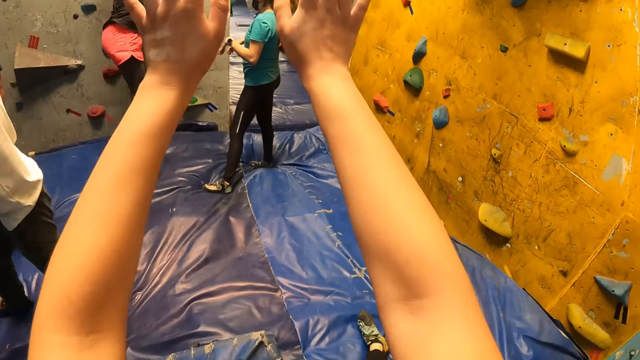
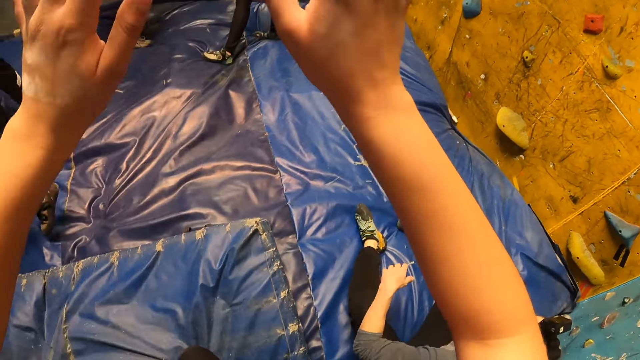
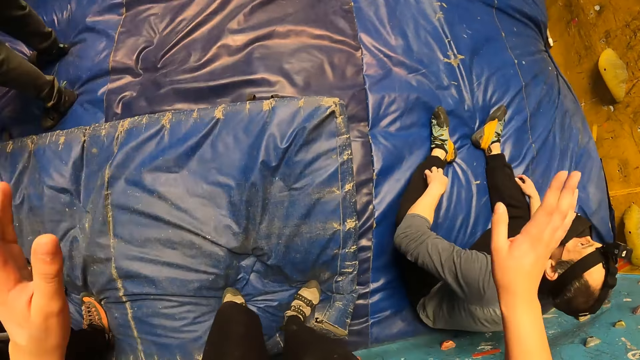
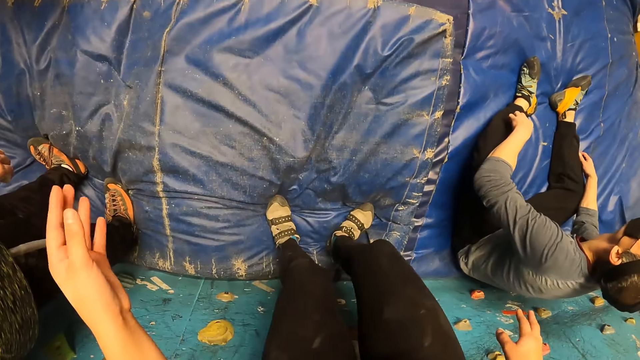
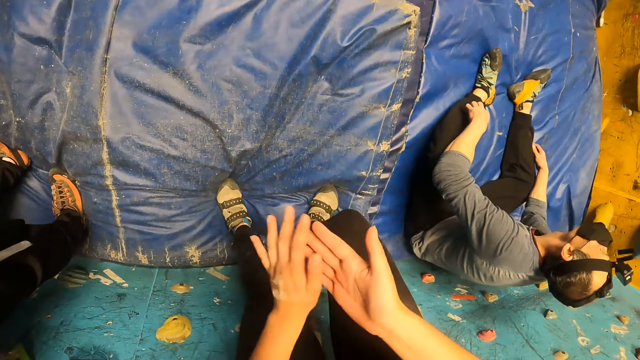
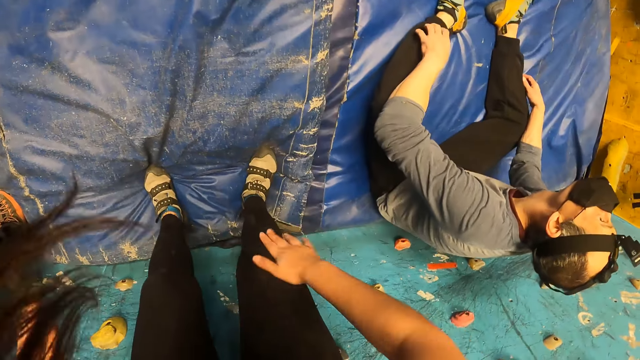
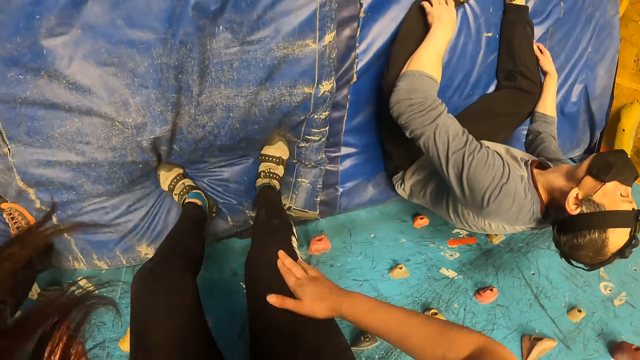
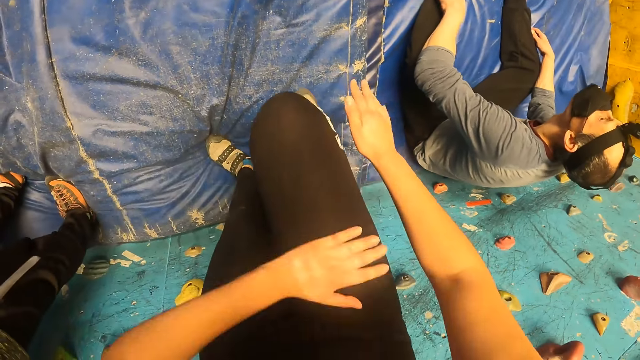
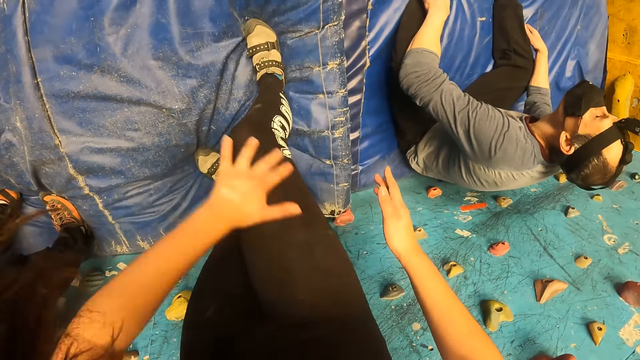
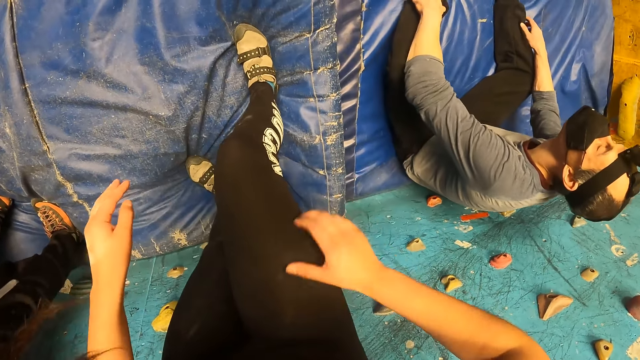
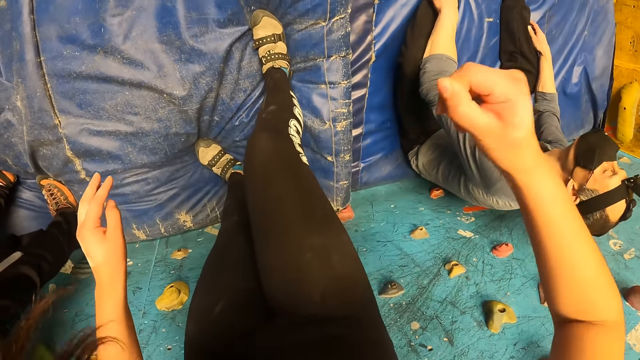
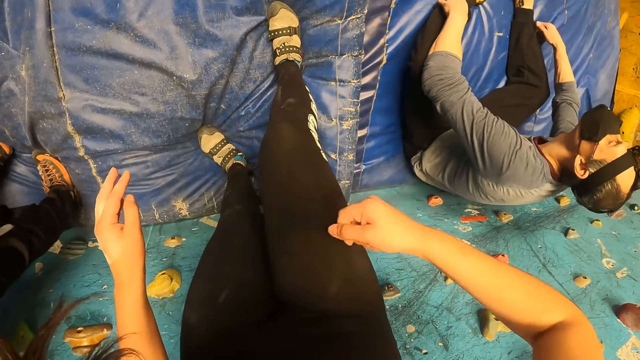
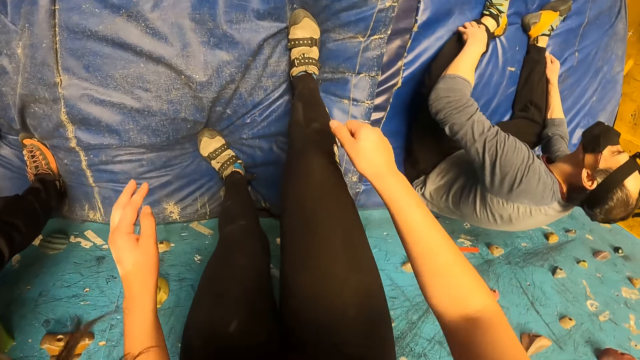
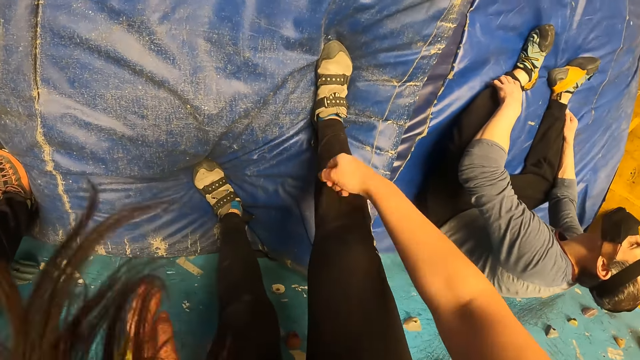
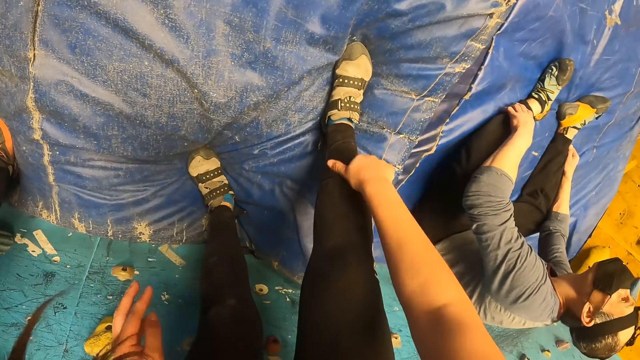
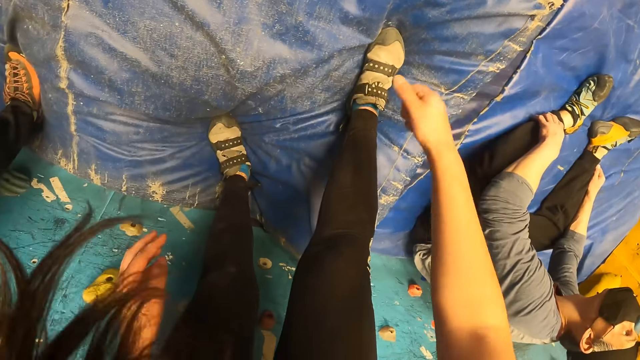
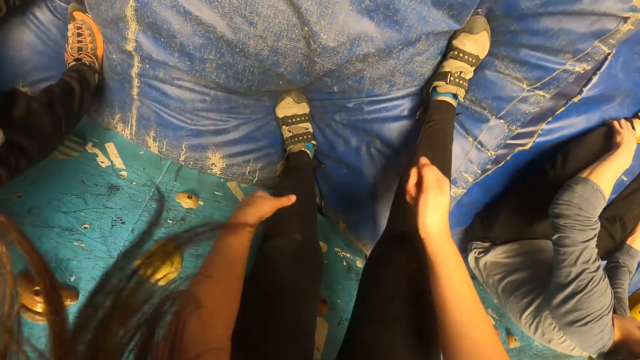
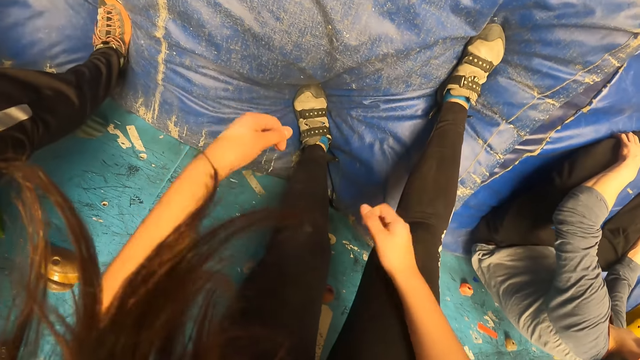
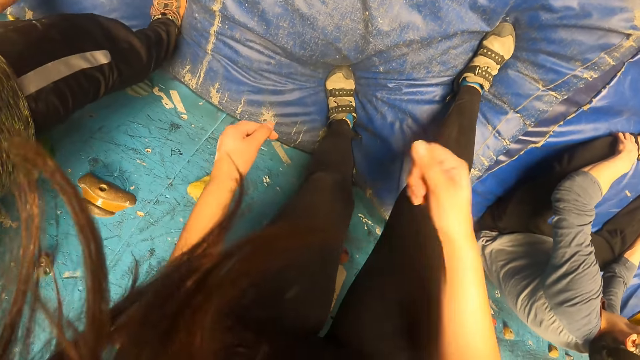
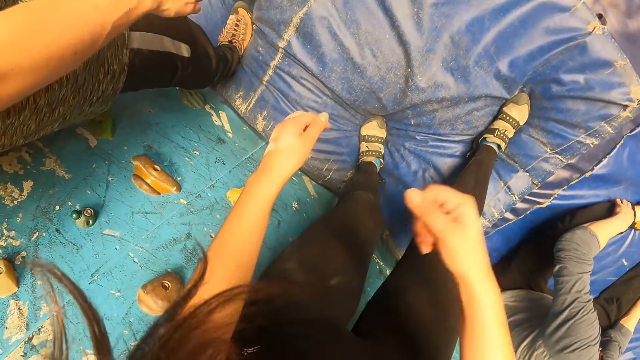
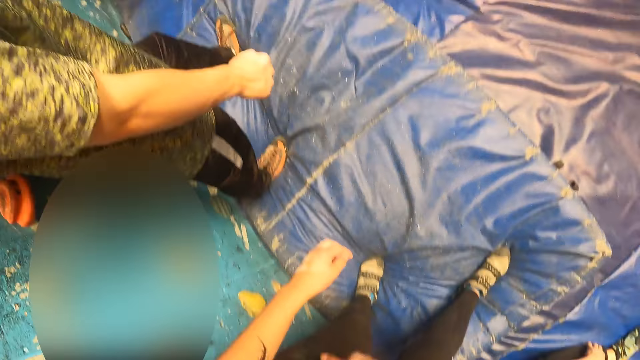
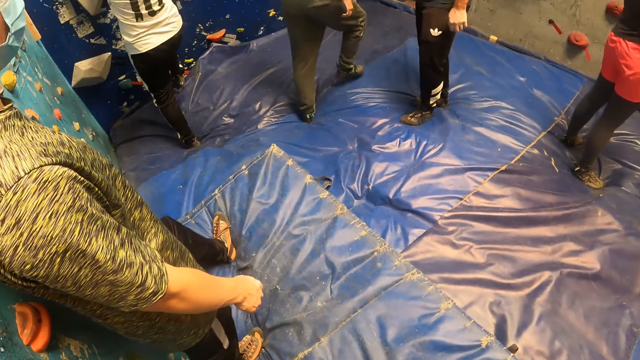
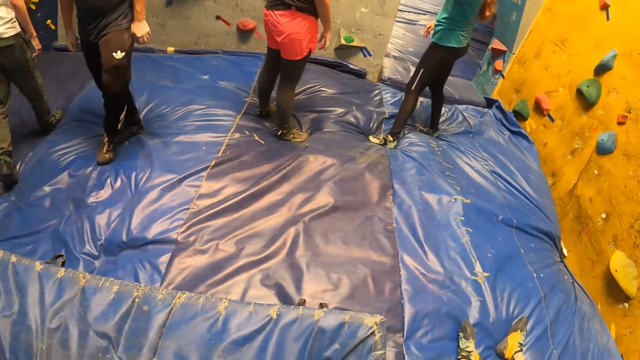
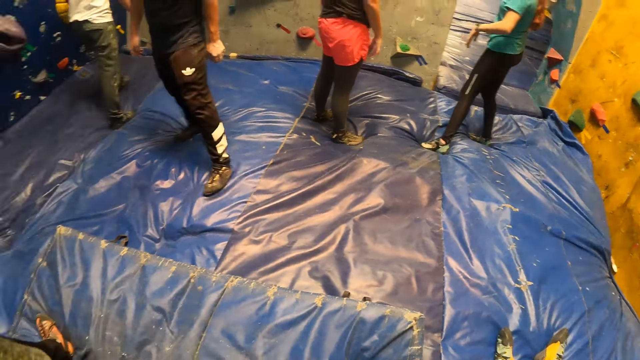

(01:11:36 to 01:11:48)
The camera wearer lifts the hands. She rubs her palms. She dusts her right leg with her hands. She adjusts her leggings with her hands.

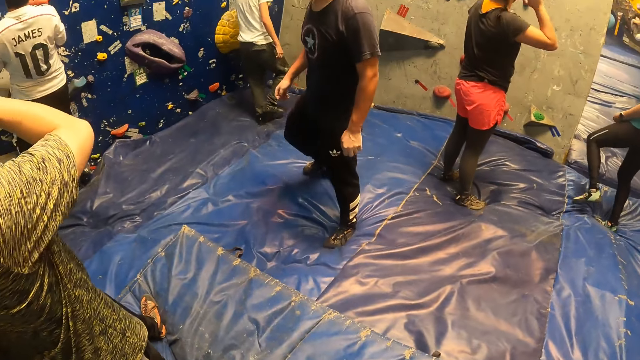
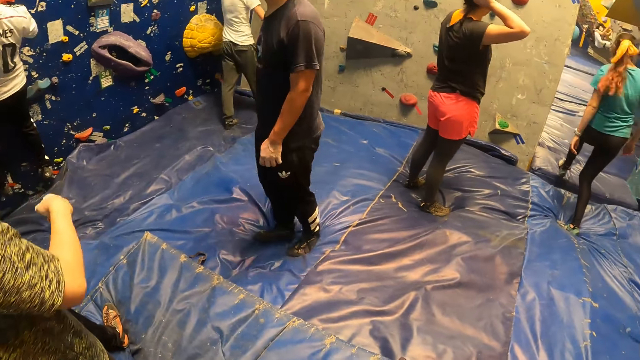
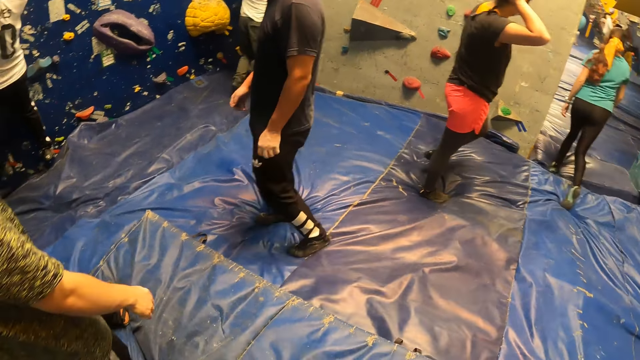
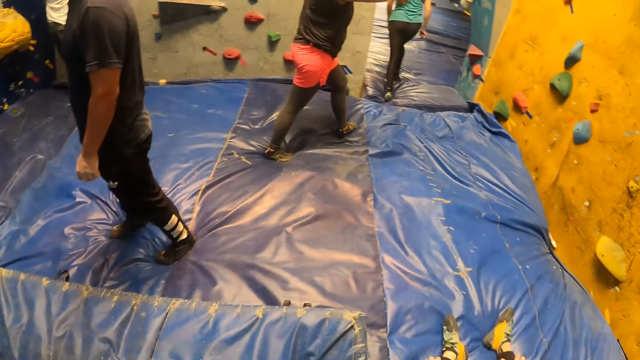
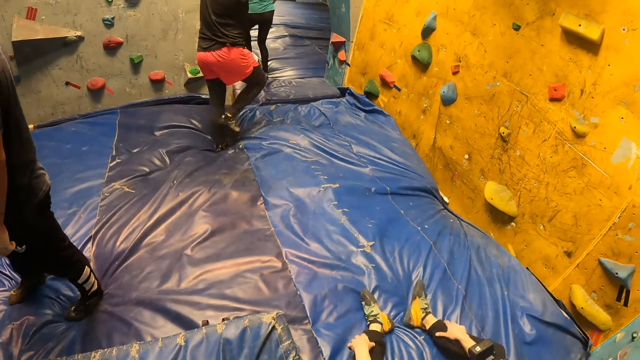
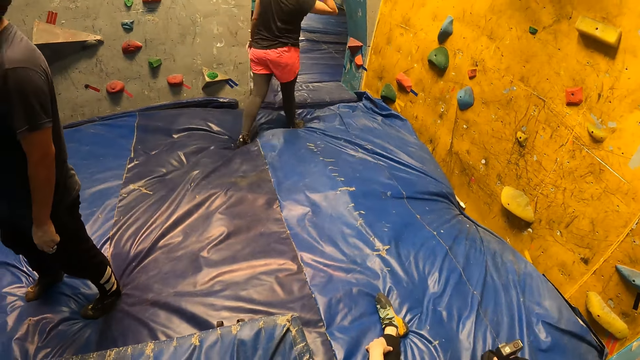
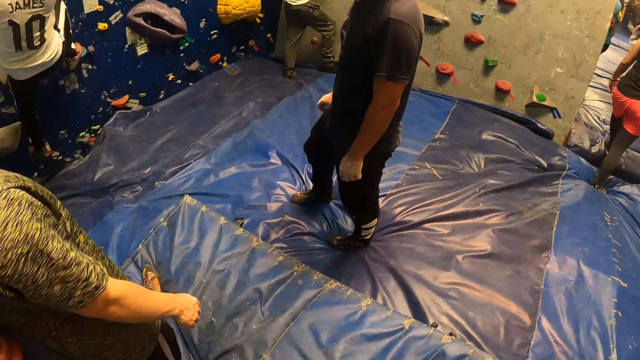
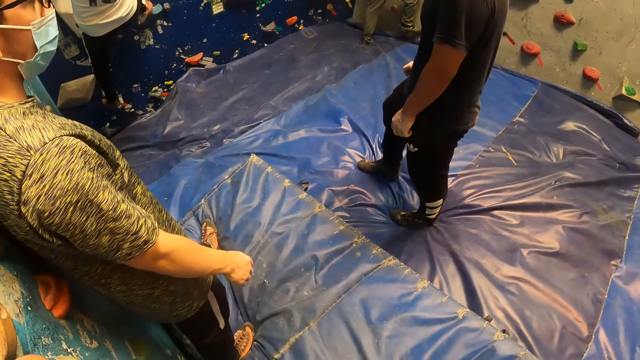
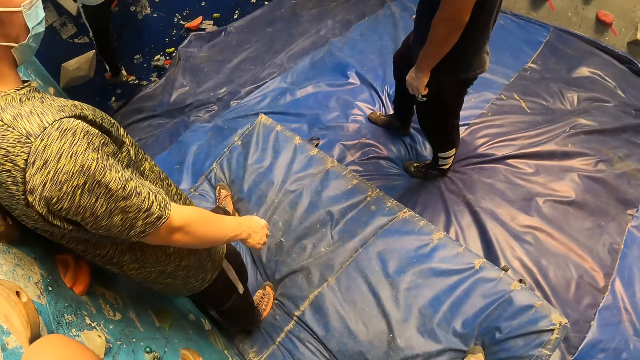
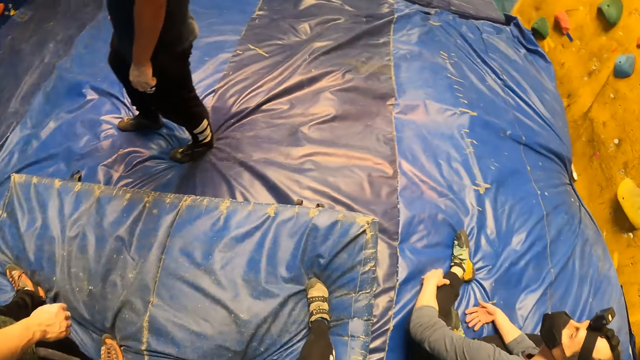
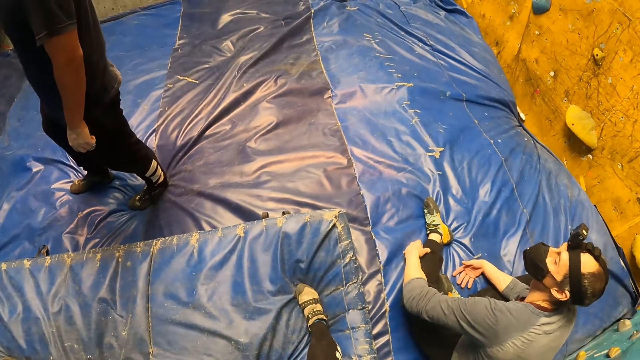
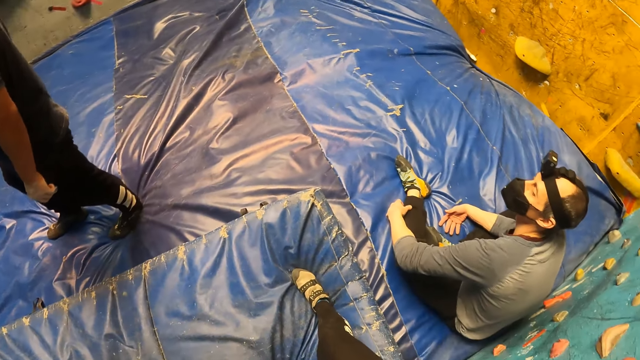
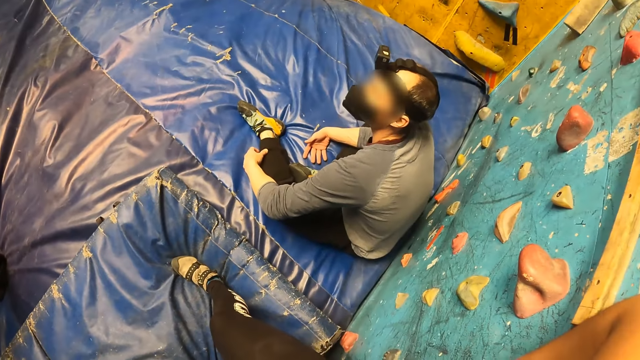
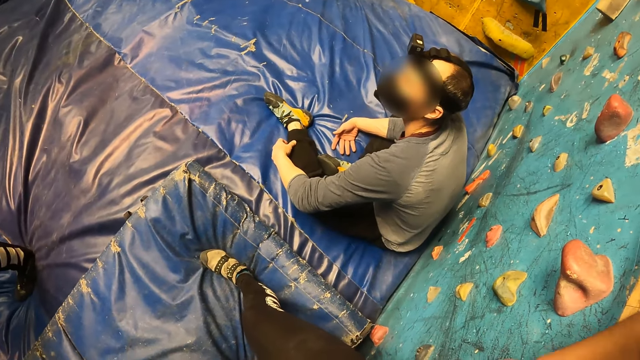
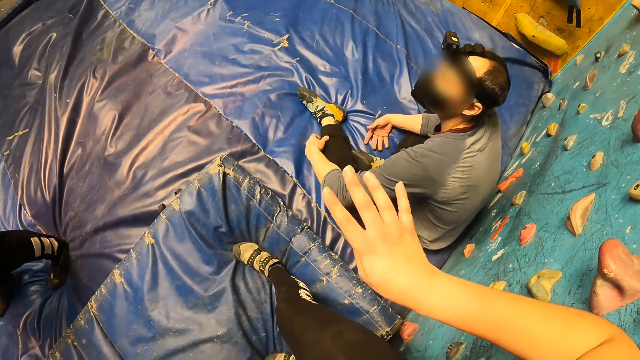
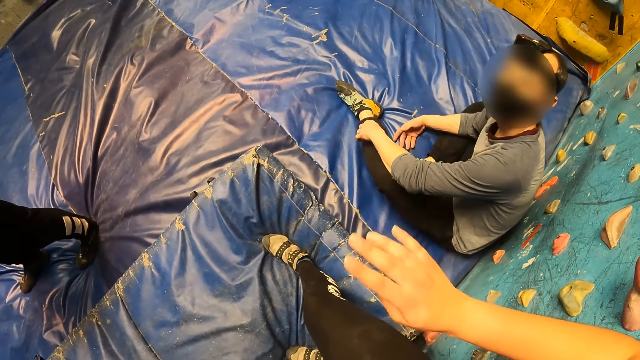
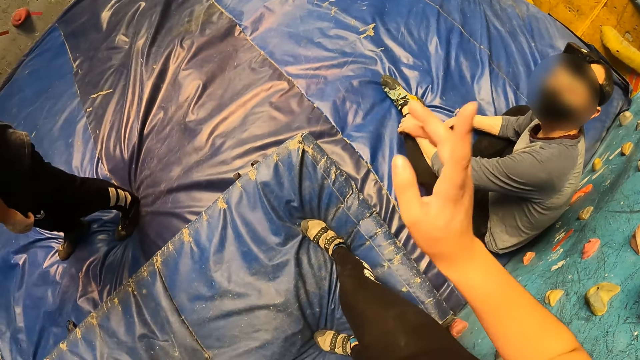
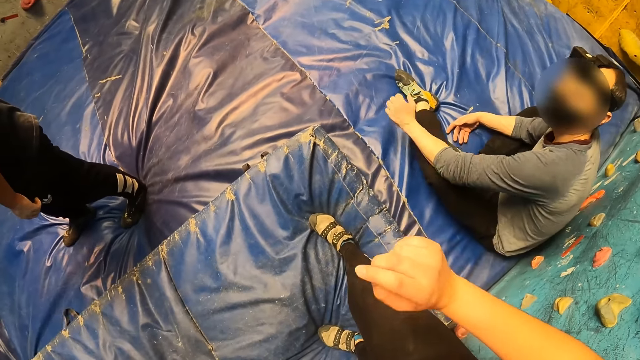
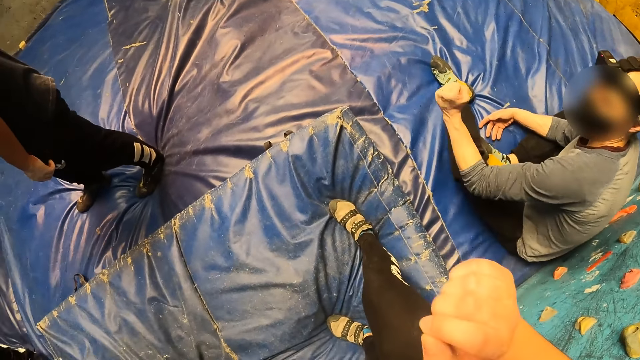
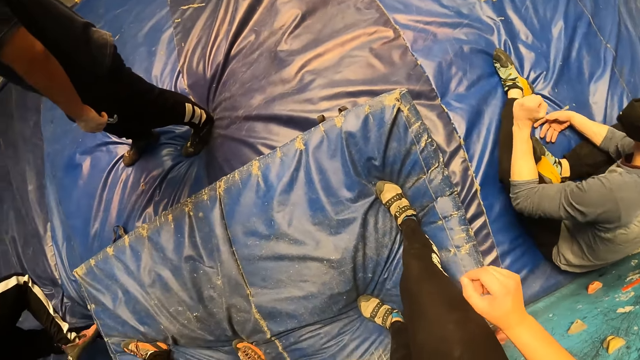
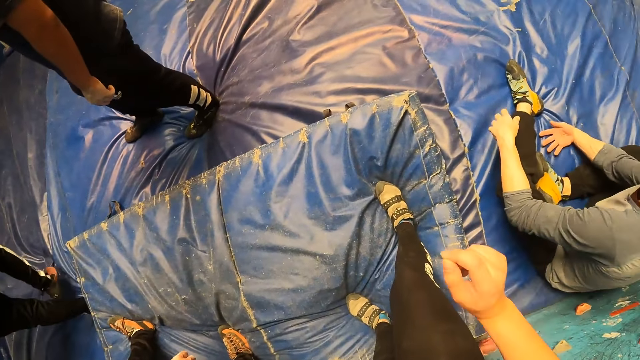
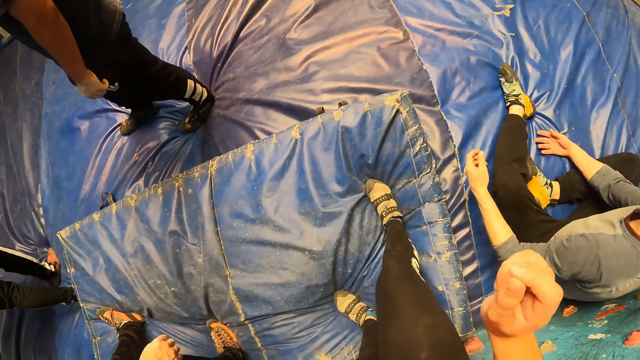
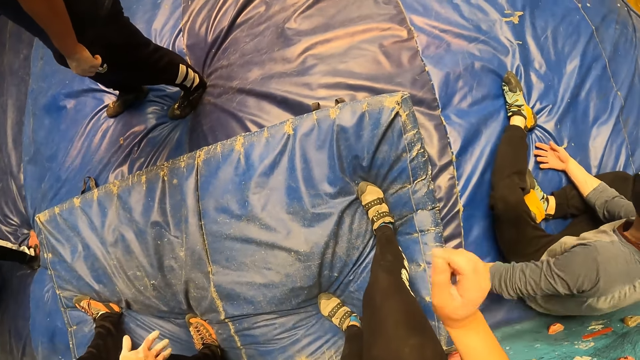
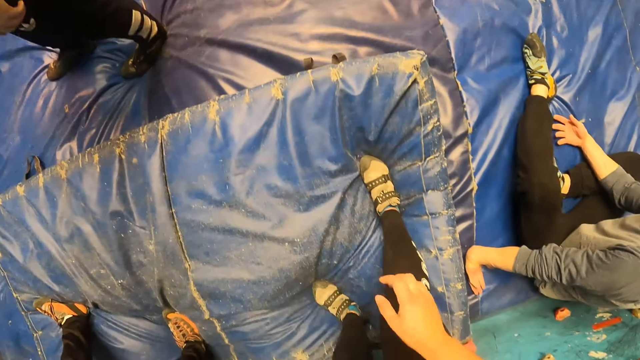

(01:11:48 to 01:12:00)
The camera wearer interacts with the man. They touch the man. They converse with the man.
